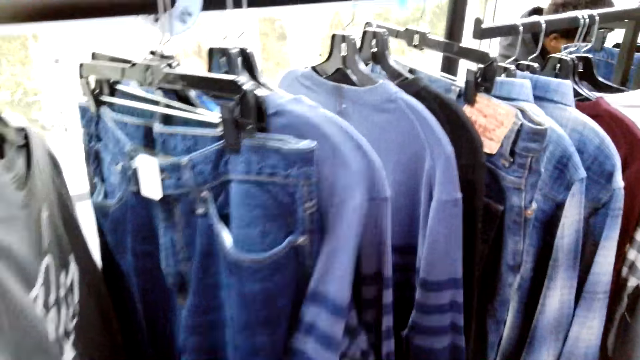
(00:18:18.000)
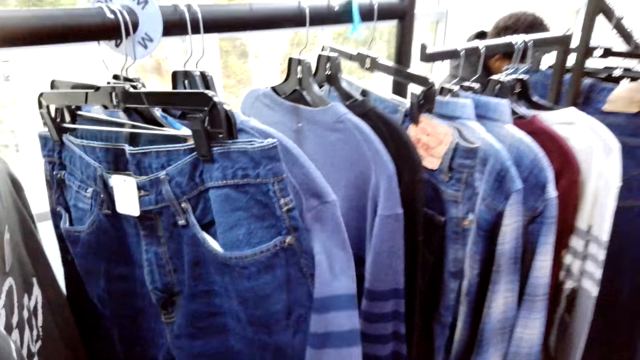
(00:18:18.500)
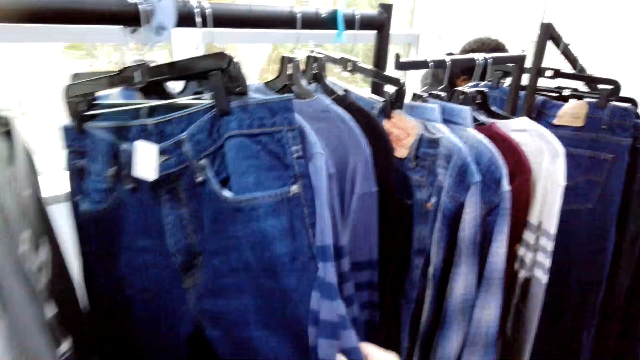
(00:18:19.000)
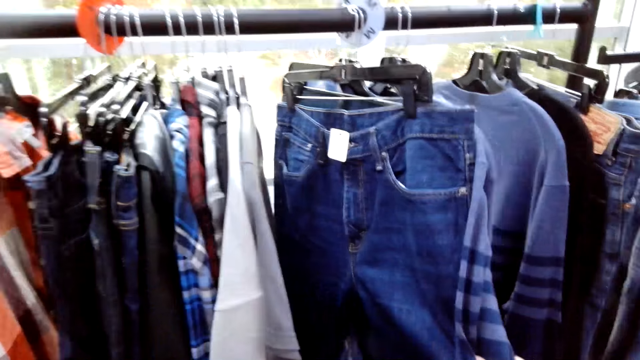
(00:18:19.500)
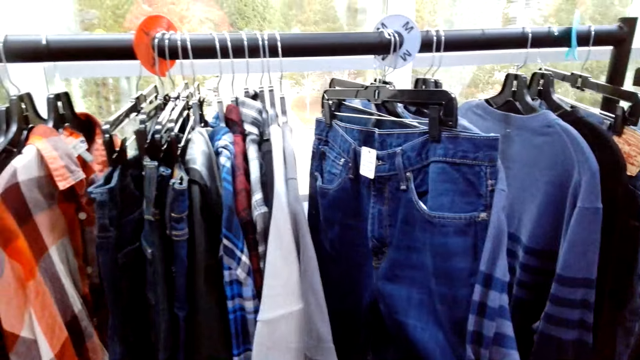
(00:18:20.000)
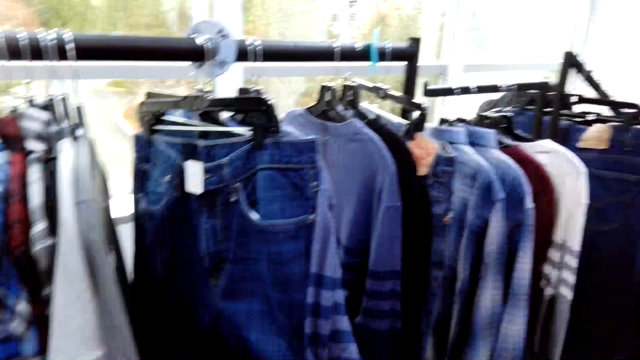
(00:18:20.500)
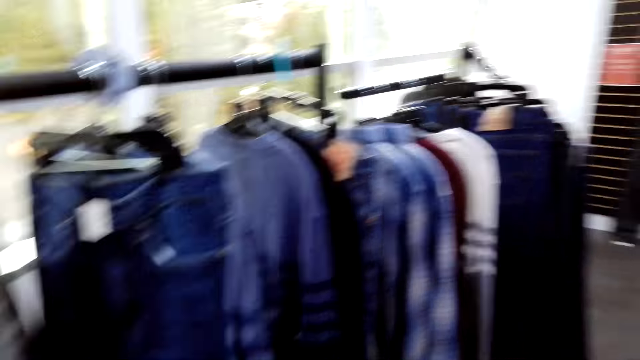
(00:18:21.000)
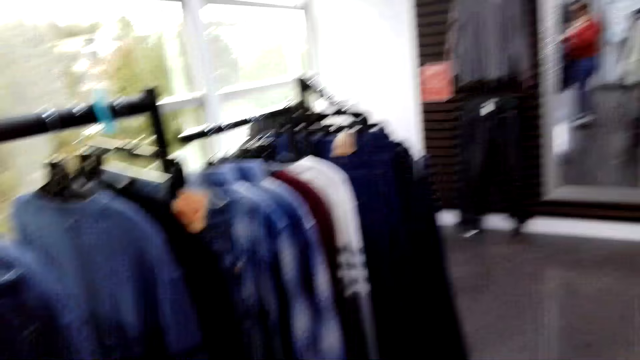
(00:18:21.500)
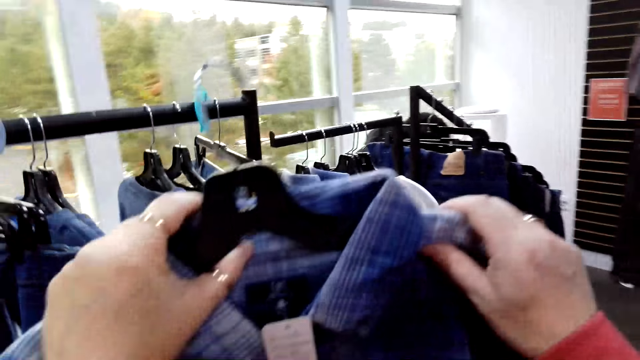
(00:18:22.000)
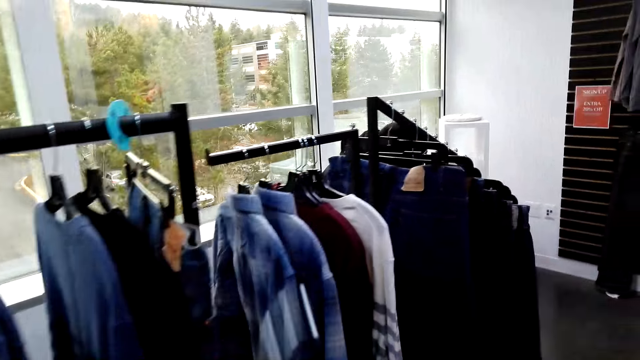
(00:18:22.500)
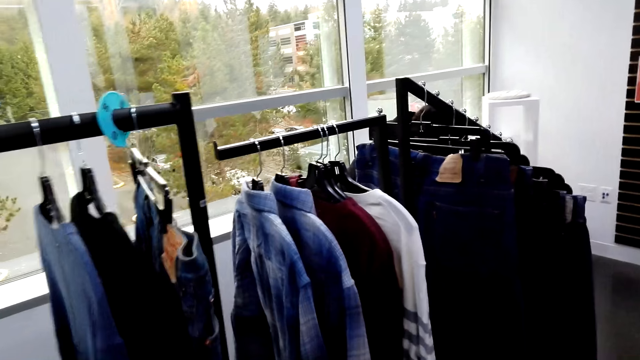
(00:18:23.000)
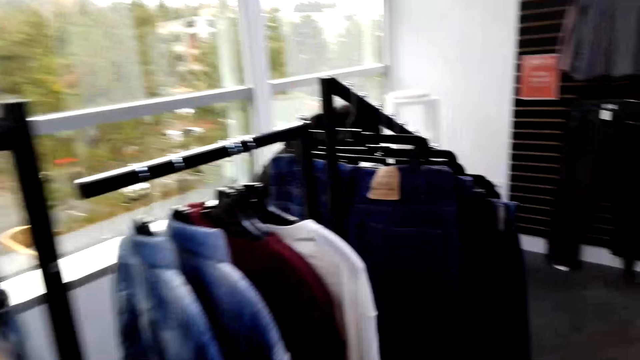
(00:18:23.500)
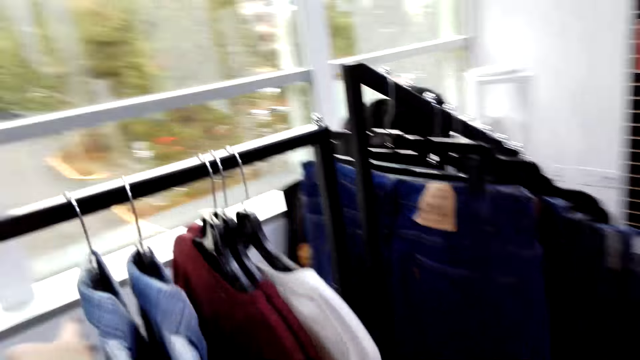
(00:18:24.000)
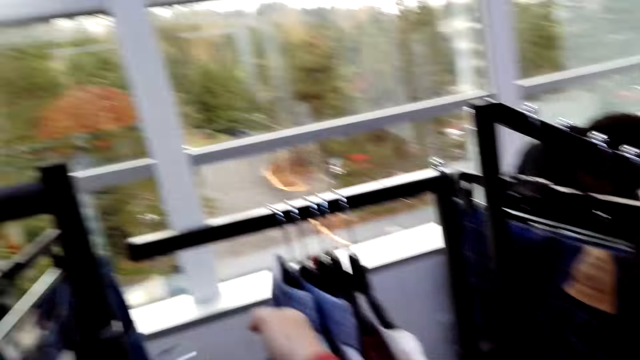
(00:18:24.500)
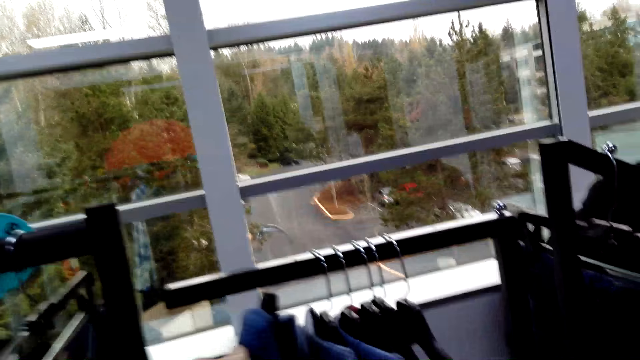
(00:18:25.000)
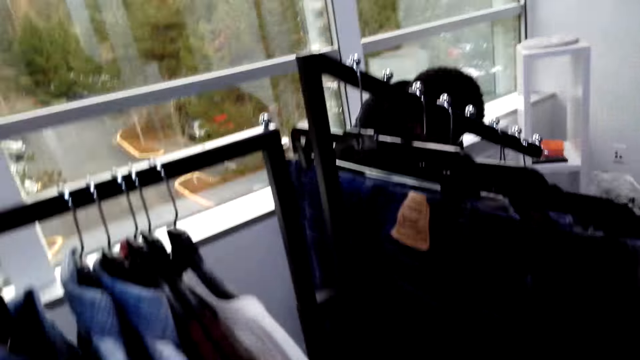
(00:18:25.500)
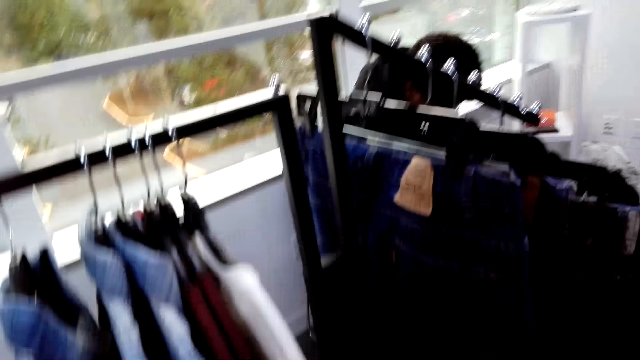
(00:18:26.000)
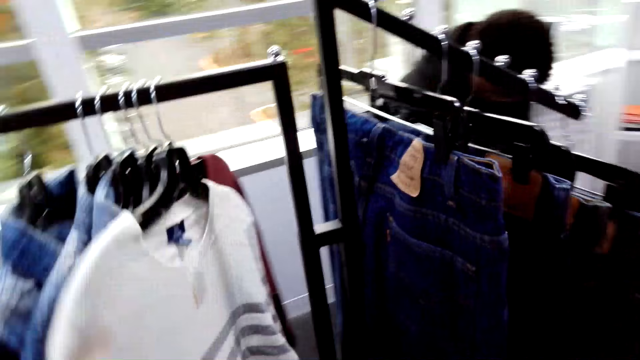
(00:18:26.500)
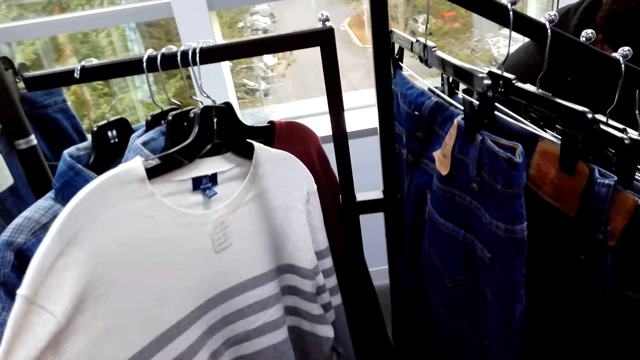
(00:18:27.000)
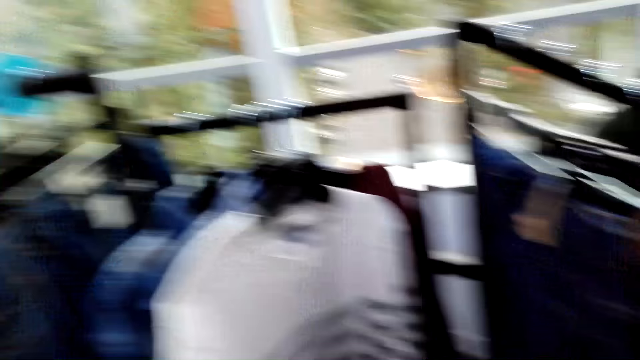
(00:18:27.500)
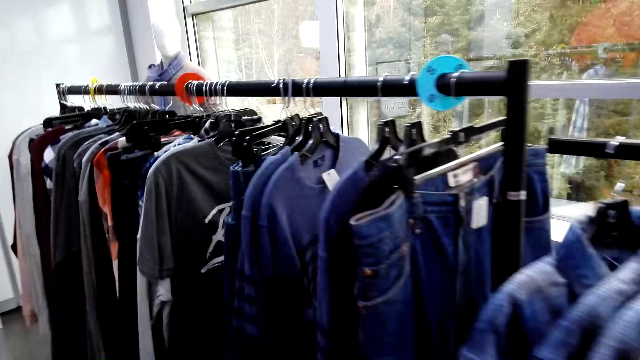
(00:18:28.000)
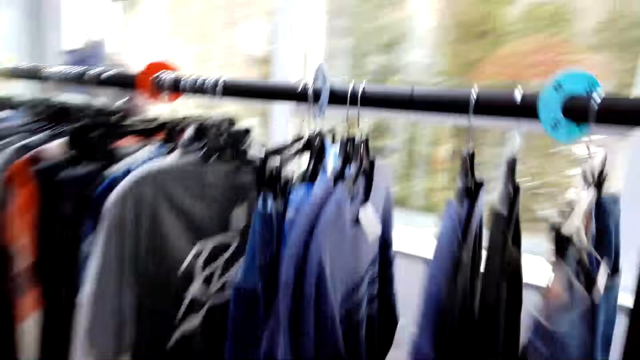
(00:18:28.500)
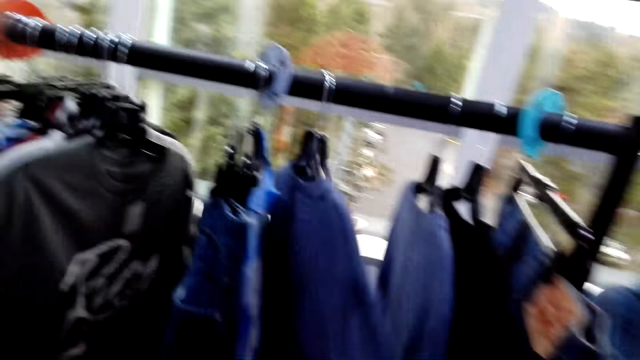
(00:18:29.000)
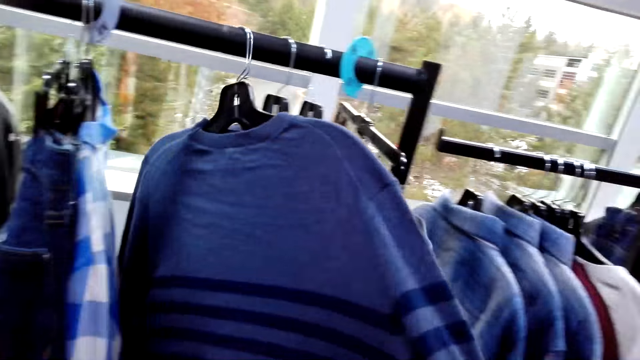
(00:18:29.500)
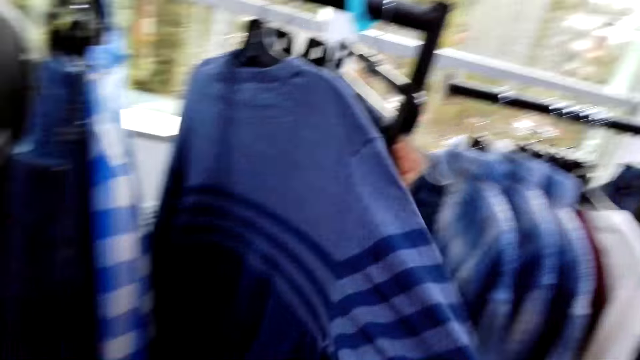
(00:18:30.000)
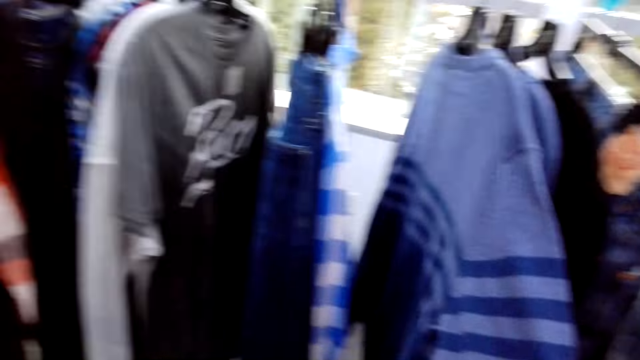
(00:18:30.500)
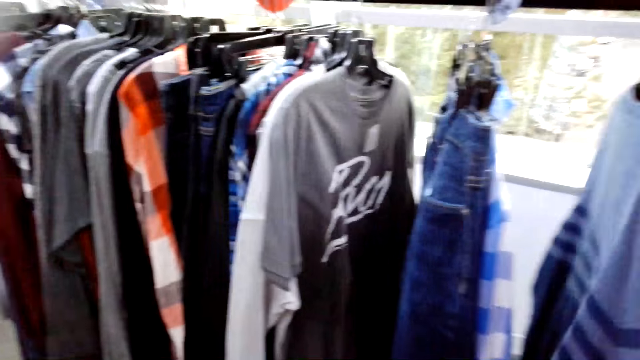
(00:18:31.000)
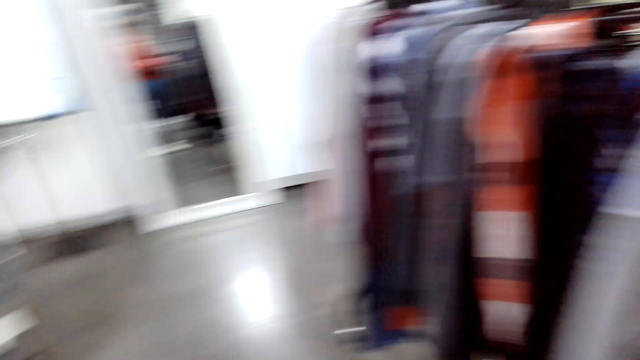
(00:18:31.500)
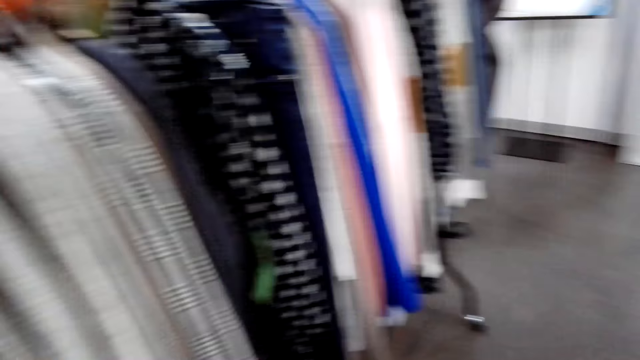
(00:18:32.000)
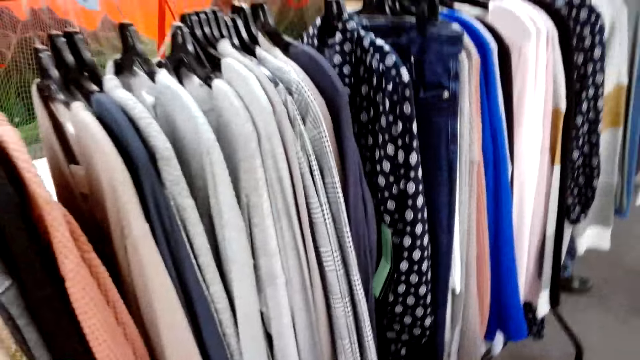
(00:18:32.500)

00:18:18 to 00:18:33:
The camera wearer matches a sweatshirt and the jeans. They put the shirt at the hanging rack or rail. They examine the clothes at the hanging rack. They pull the sweatshirt on the rail.

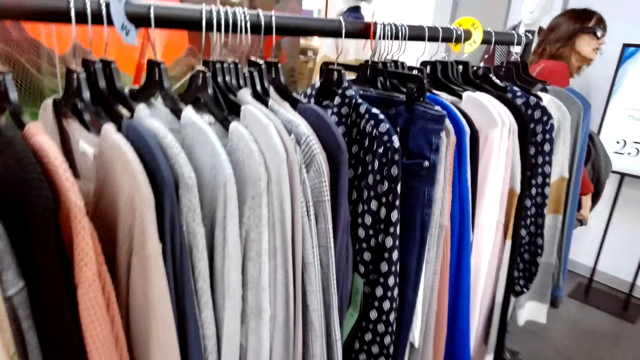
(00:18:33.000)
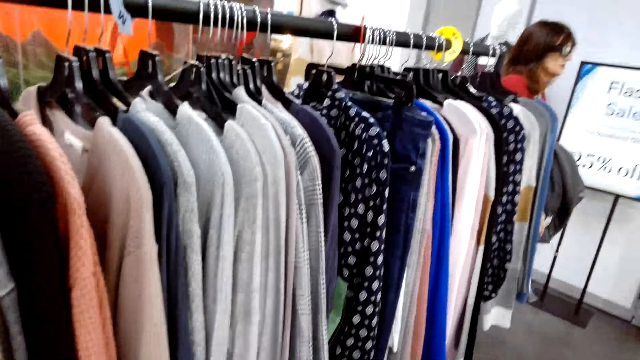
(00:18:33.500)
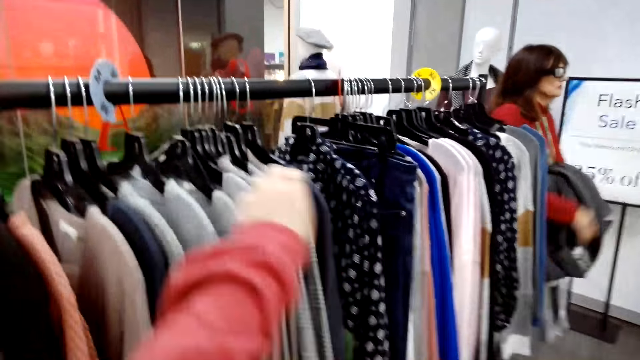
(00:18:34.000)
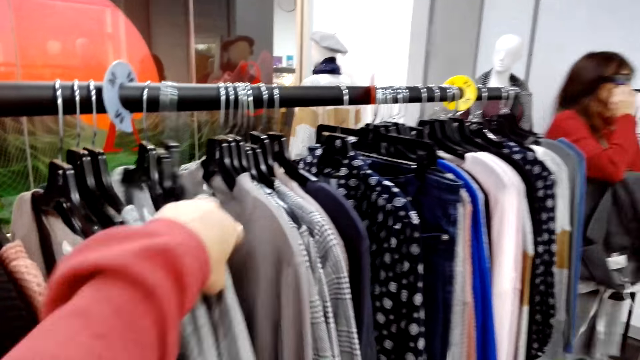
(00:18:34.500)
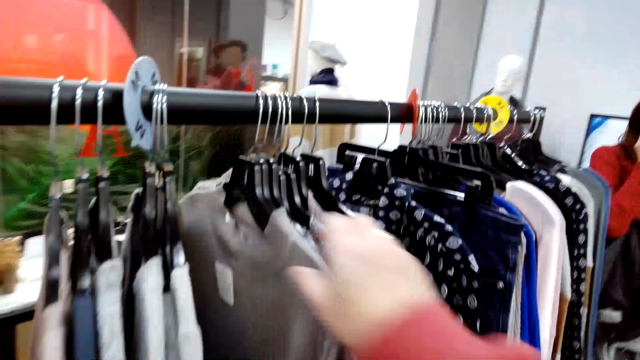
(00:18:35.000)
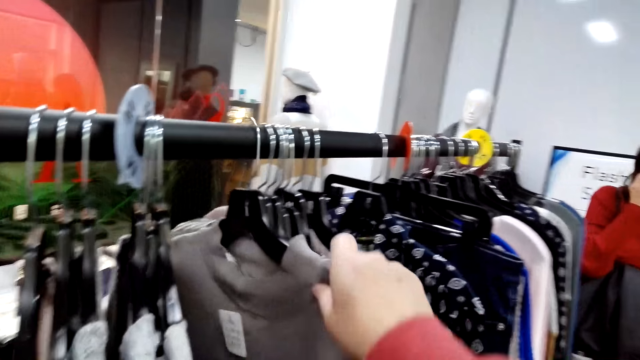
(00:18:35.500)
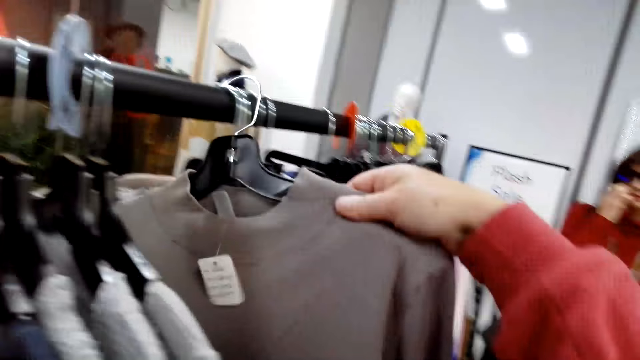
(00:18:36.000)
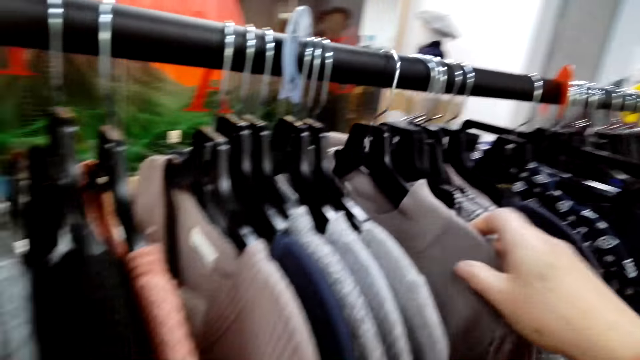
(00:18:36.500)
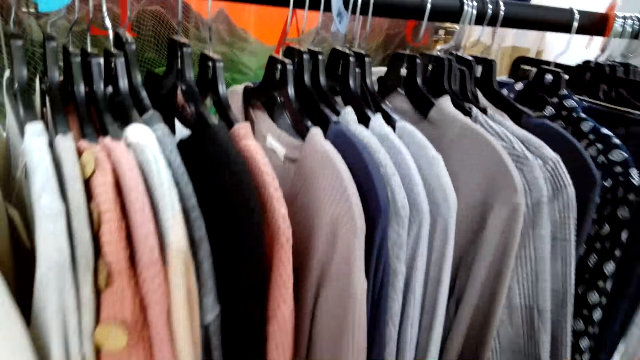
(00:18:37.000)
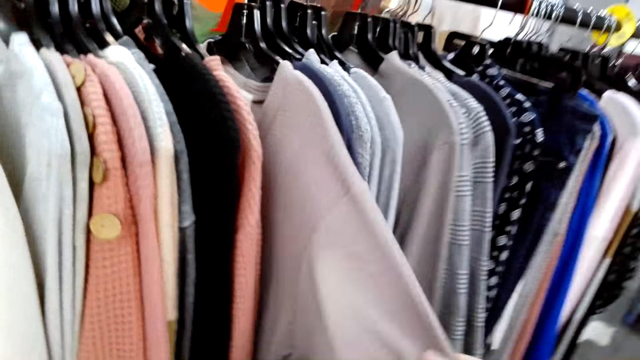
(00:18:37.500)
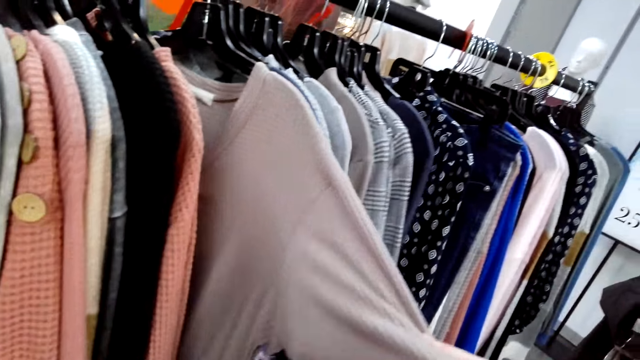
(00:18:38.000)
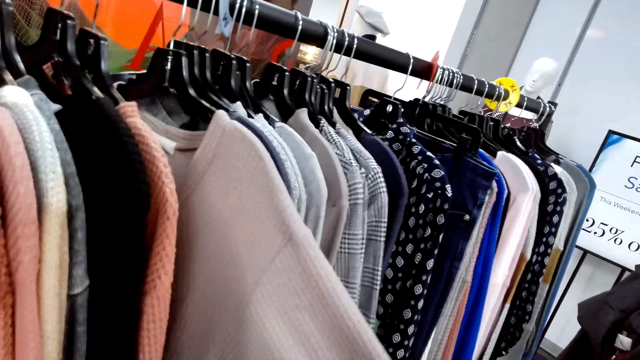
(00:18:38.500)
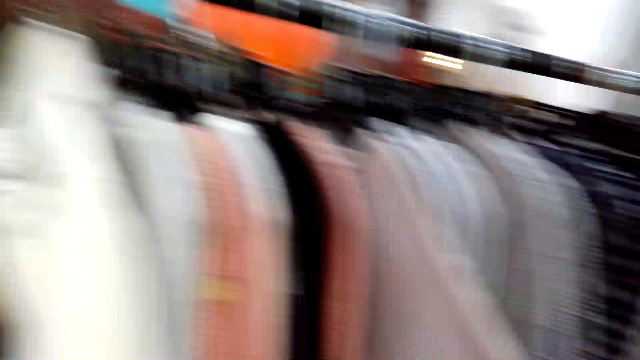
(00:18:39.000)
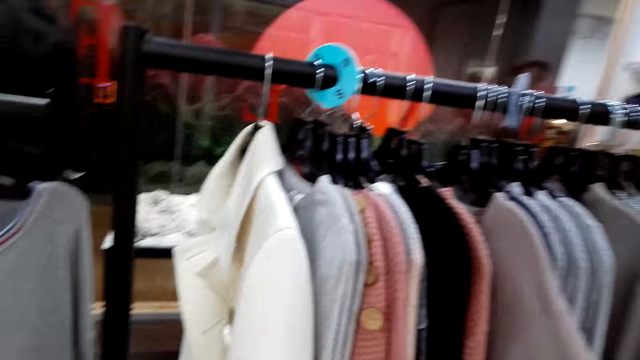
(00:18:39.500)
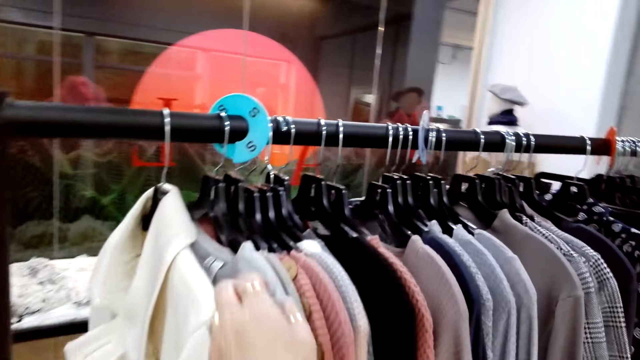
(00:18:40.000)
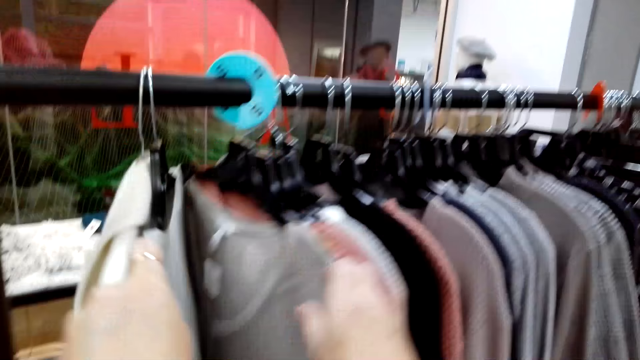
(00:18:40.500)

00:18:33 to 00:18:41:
The camera wearer moves the clothes on the rail. They pull a sweater from the rail. They return the sweater on the rail. They pull the sleeve of a shirt.
